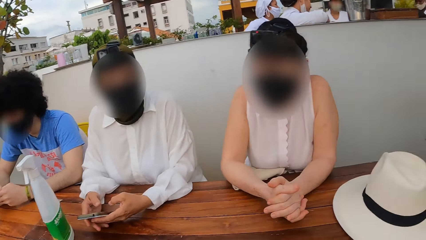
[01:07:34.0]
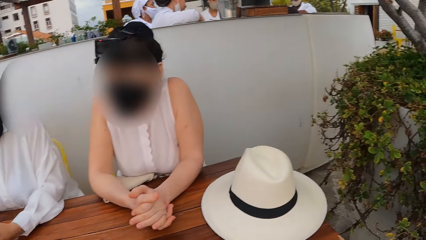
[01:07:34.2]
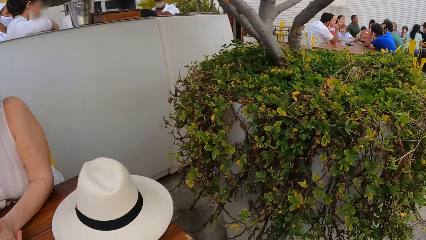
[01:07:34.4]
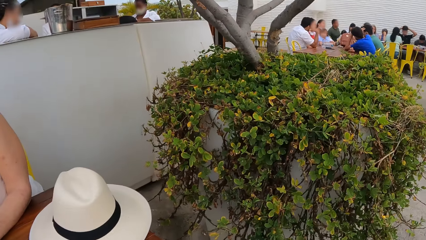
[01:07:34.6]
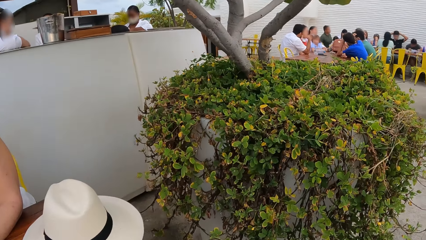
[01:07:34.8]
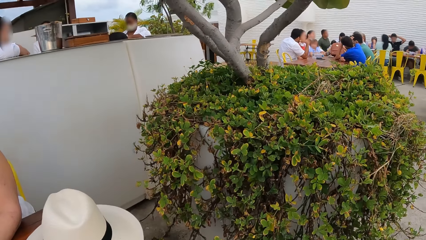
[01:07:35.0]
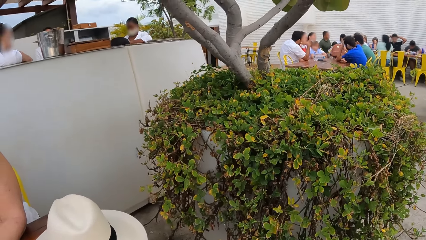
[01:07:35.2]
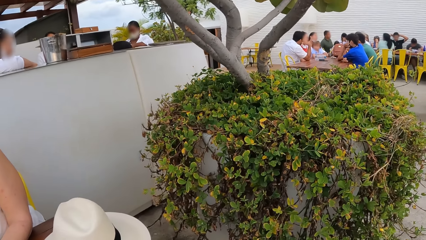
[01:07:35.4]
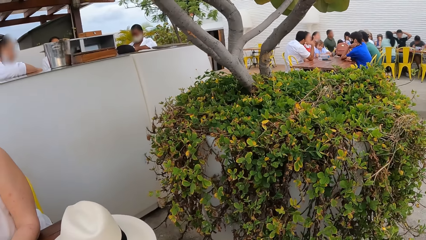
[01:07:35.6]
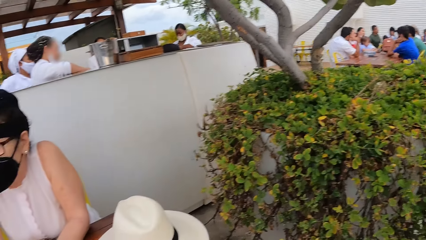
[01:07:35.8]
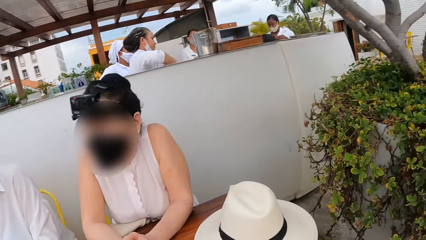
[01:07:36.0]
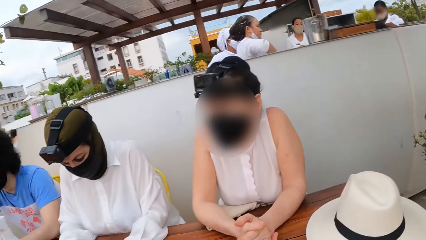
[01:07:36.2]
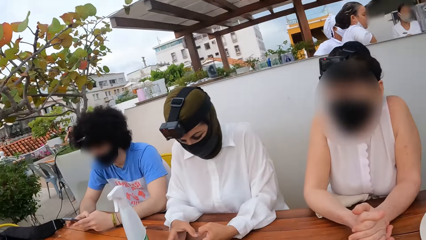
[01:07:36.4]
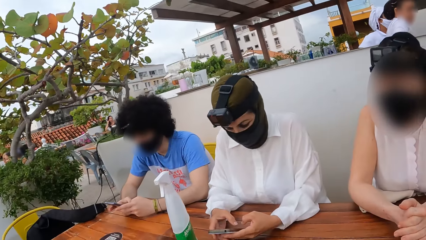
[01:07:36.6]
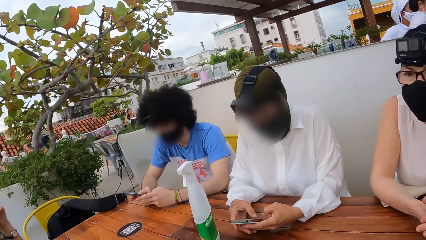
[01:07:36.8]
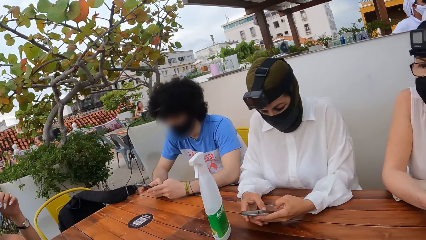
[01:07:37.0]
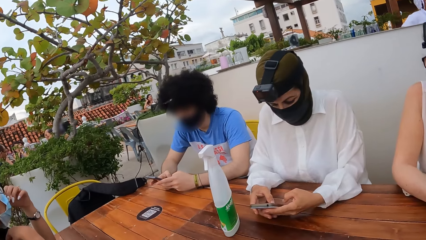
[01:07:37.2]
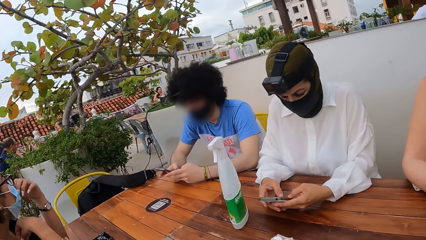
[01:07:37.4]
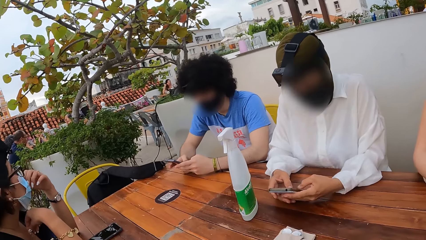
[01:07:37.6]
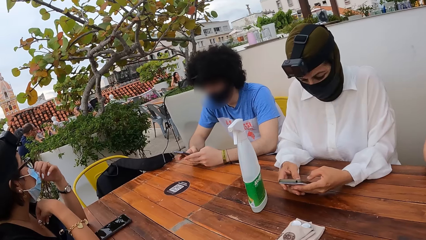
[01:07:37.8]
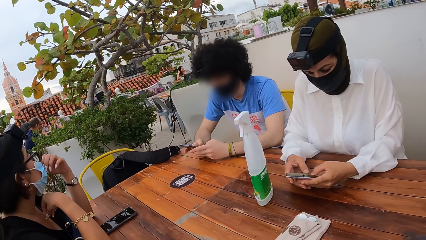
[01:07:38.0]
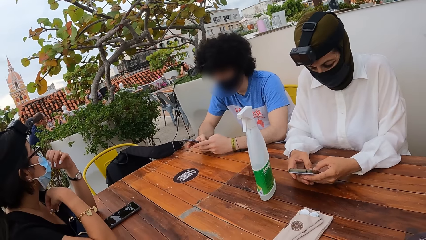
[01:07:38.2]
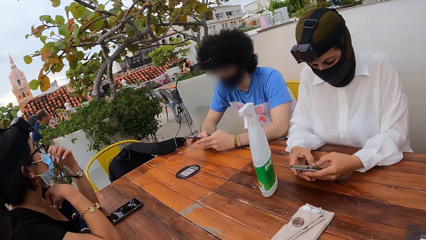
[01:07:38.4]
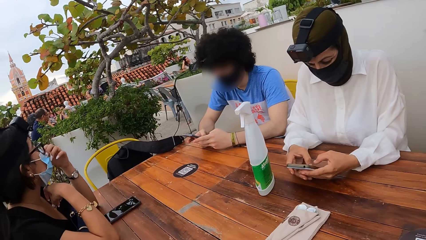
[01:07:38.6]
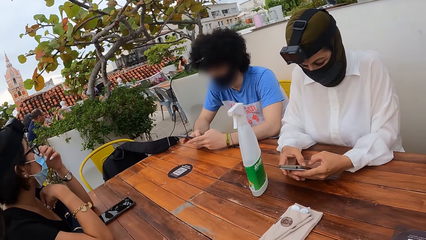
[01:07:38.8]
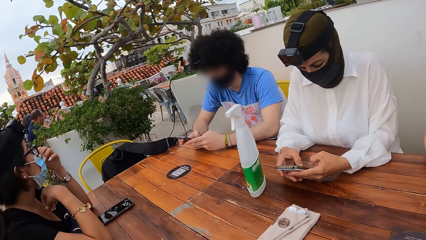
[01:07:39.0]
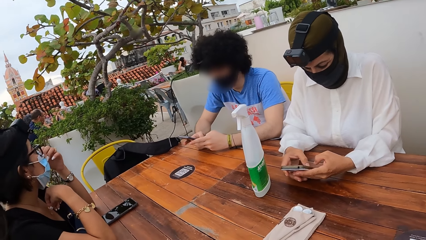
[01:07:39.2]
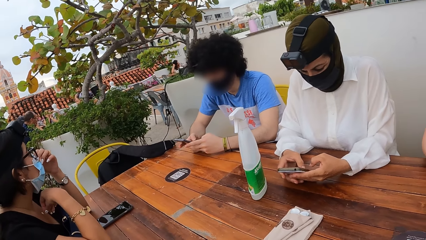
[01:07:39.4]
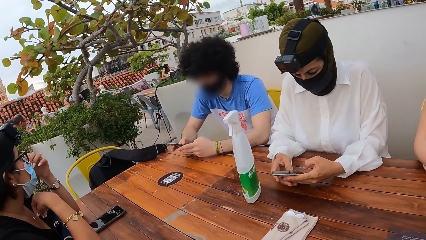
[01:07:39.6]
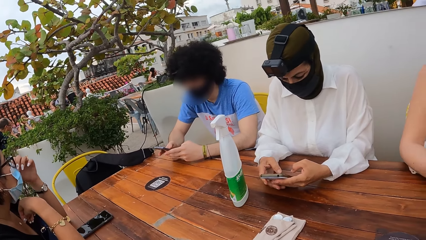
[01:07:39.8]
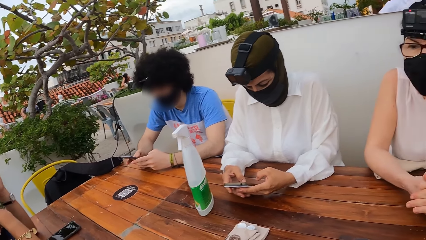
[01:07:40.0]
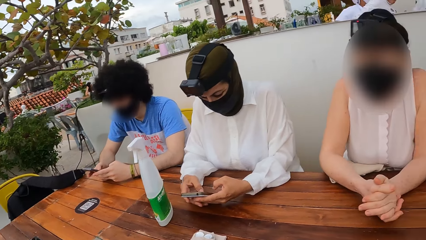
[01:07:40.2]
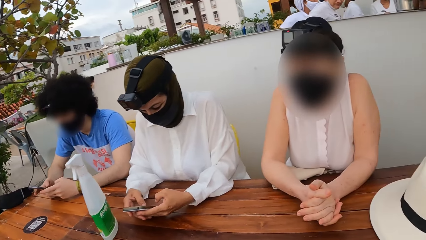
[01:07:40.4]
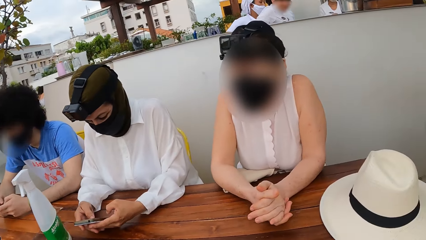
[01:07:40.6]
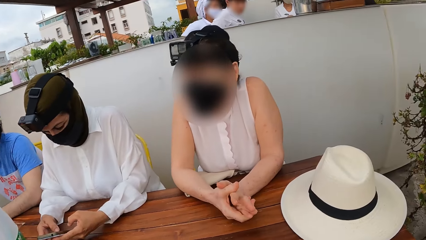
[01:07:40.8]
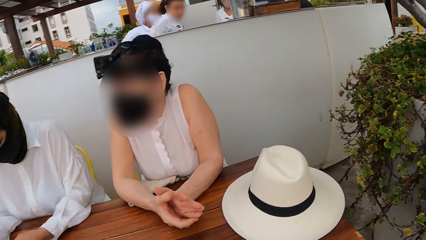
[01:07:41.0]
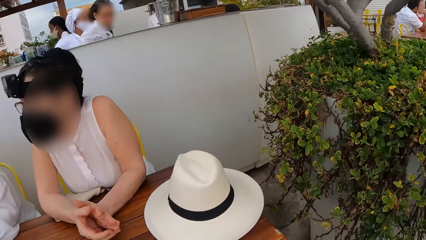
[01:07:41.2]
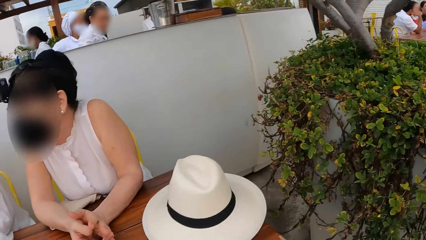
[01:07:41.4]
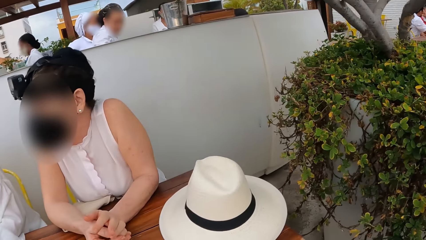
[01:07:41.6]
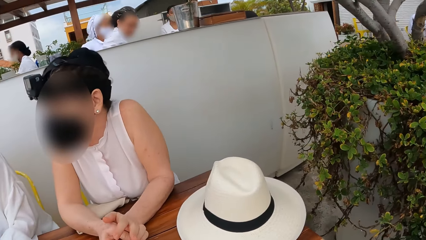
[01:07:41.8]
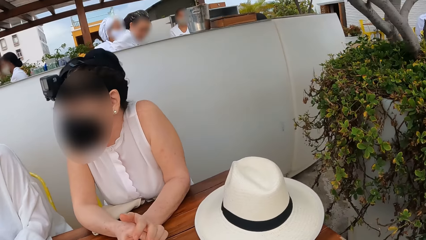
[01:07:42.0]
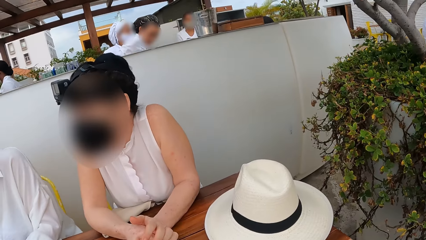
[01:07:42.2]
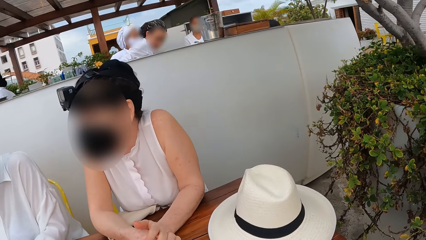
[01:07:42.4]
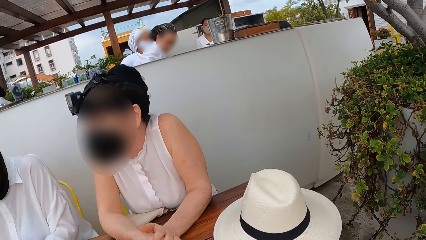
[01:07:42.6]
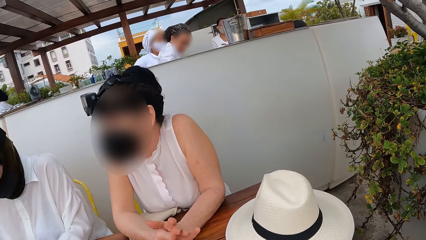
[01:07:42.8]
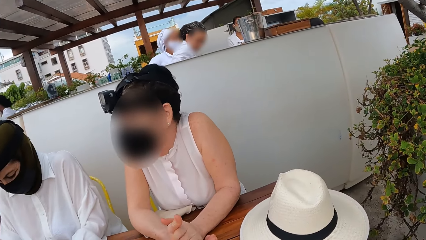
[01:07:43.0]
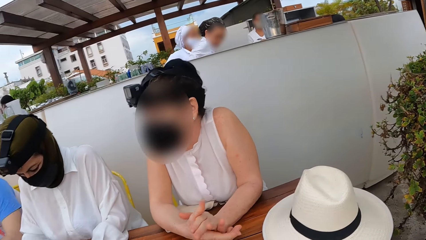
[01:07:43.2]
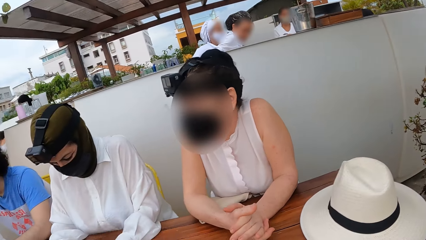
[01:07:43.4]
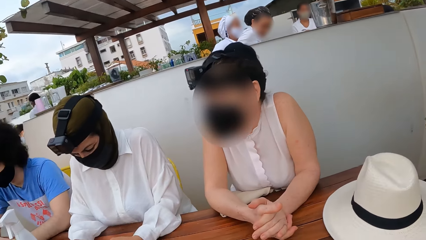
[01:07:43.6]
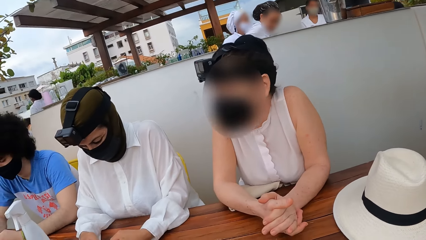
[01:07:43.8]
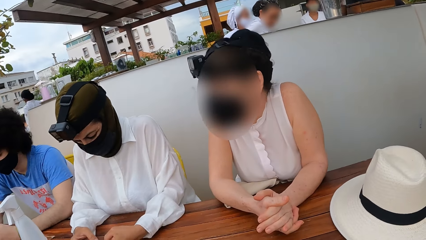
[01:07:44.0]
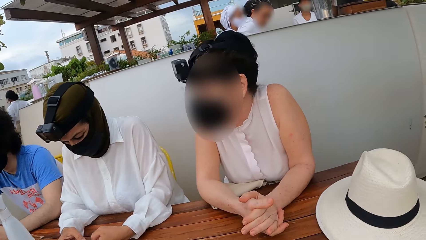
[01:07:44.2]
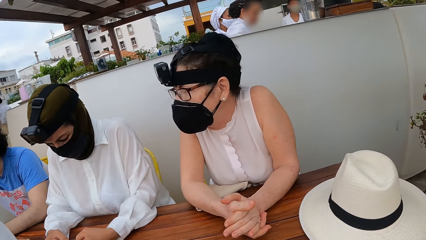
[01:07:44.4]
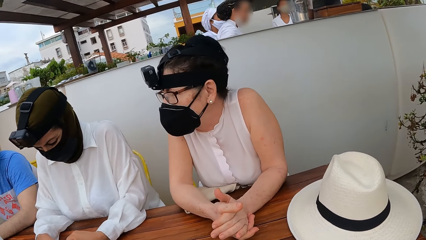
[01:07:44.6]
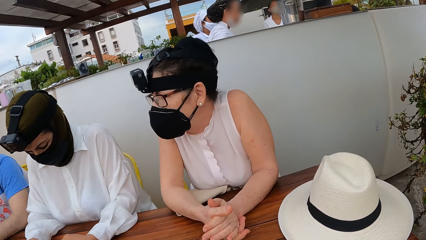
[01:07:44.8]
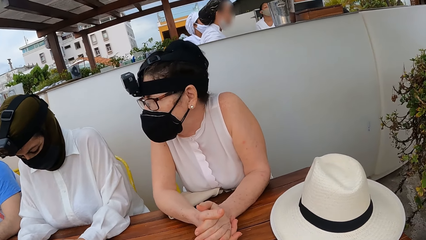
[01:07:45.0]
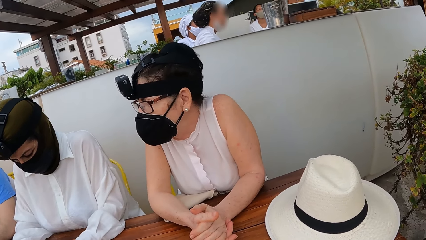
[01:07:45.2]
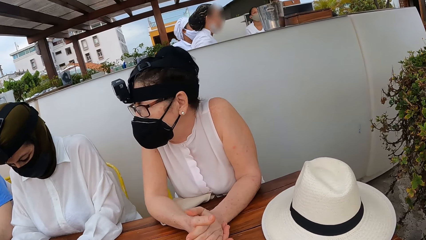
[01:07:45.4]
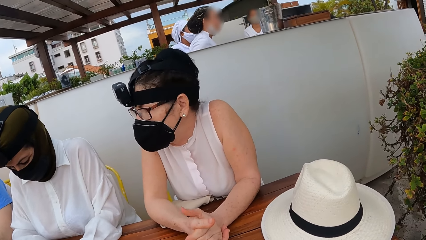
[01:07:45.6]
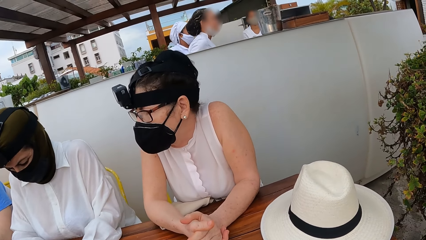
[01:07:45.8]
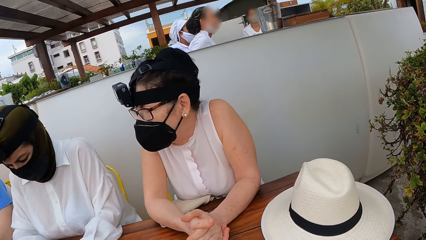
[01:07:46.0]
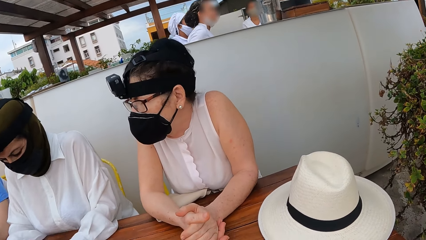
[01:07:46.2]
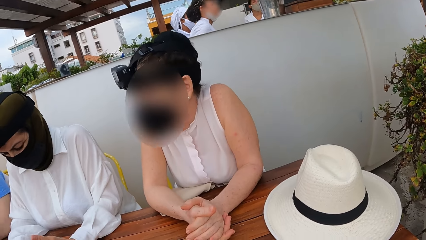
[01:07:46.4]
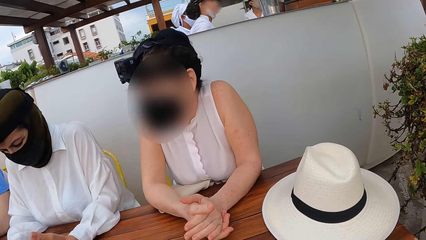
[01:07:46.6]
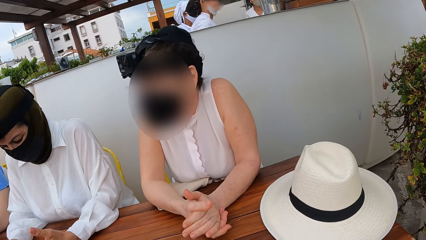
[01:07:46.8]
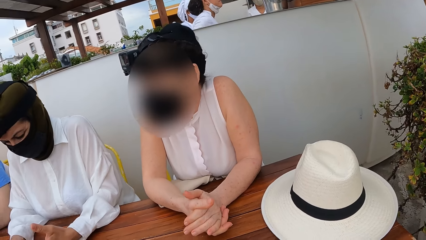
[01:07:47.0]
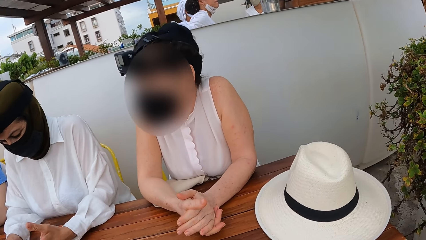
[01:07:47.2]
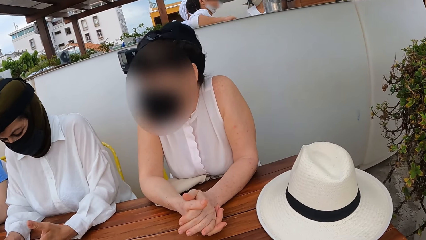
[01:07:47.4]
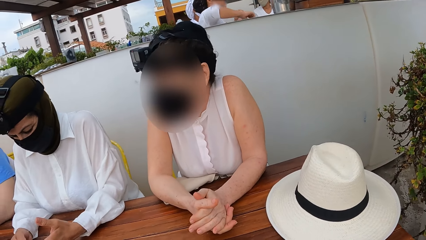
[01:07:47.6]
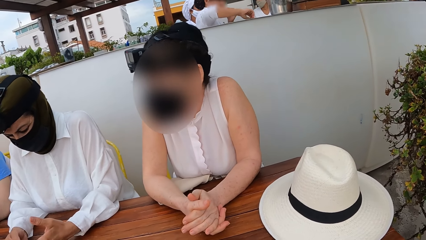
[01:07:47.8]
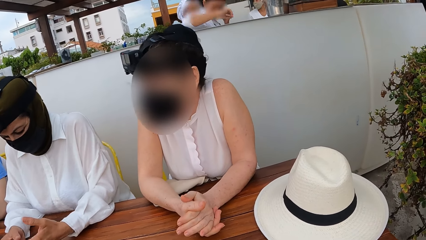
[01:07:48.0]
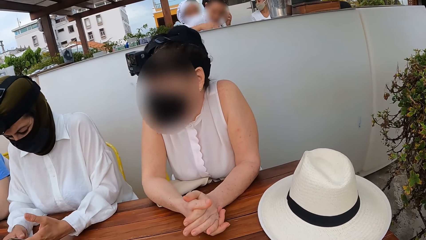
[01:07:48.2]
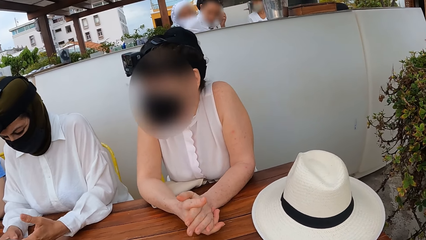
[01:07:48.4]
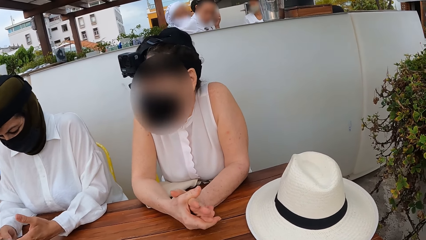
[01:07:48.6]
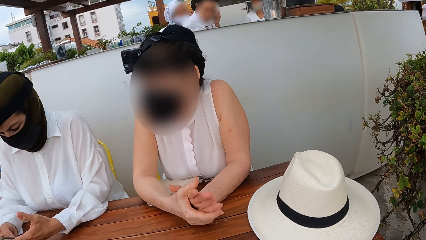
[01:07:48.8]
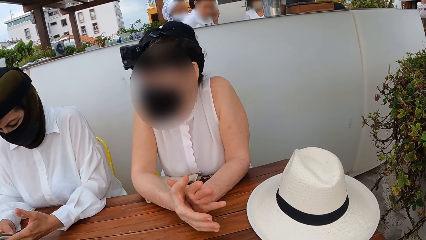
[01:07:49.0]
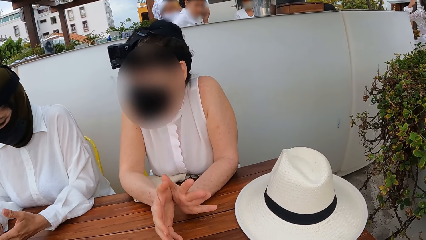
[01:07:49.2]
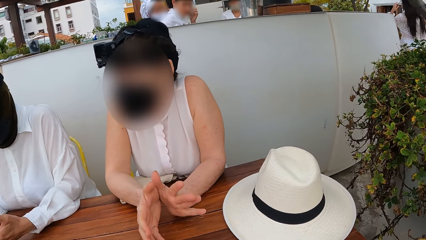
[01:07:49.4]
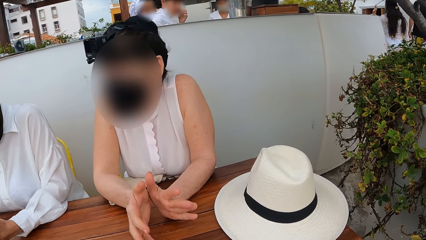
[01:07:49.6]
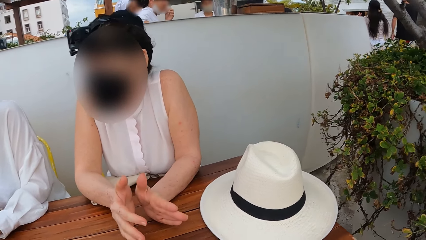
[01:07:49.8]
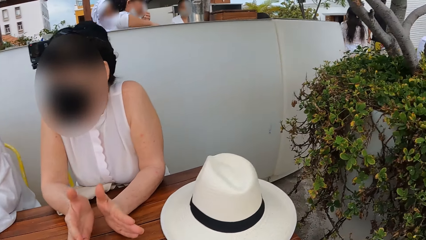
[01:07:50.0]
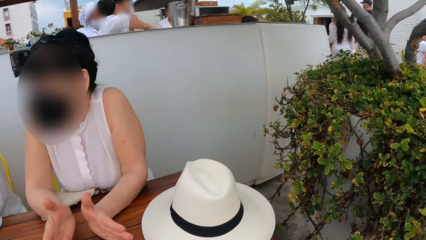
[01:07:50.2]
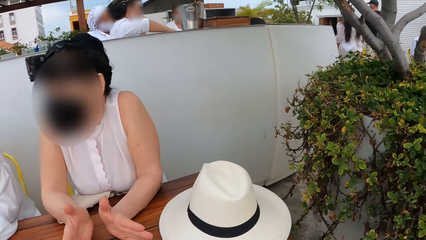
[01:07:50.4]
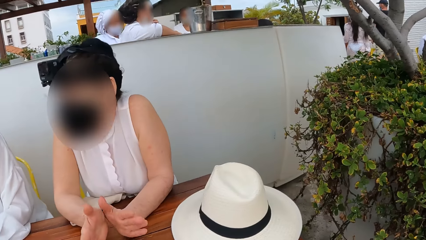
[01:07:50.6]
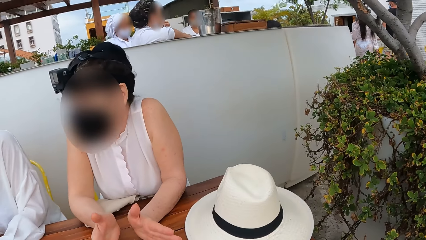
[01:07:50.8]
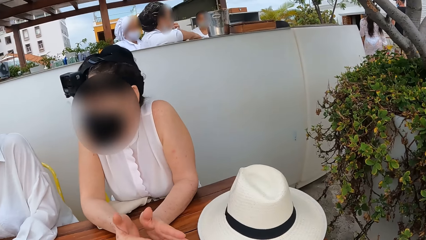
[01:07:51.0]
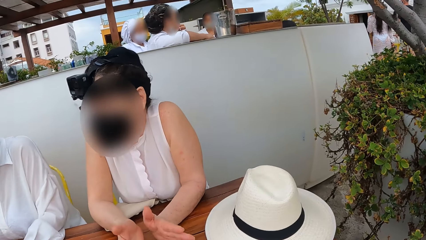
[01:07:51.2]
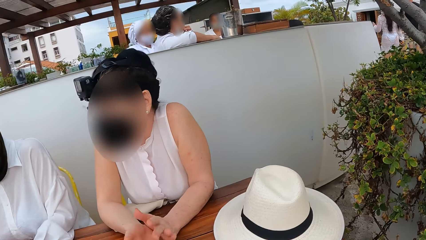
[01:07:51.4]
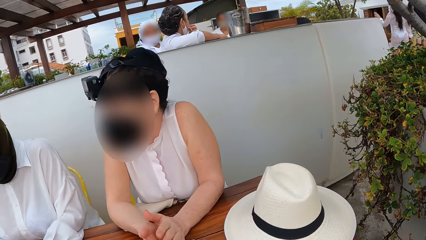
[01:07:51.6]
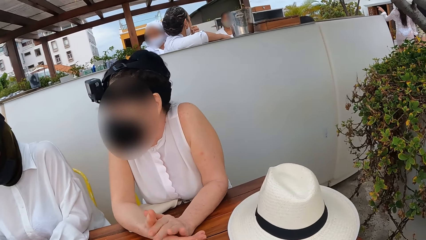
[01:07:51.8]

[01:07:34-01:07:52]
The camera wearer looks around the table. A person operates the phone in his hands. Another person operates the phone in his hands. The camera wearer looks around. They look at the first person, the other person and a third person. They look around a restaurant. A woman makes a hand gesture. A lady moves her hands on a table.
